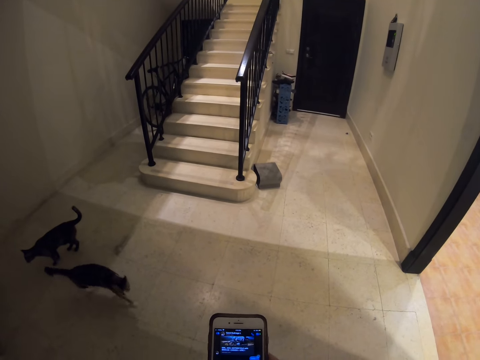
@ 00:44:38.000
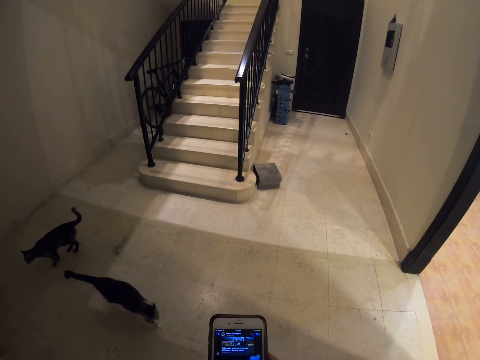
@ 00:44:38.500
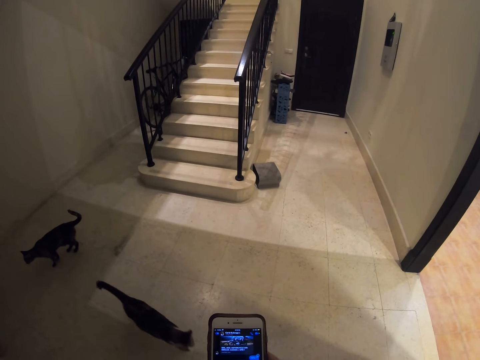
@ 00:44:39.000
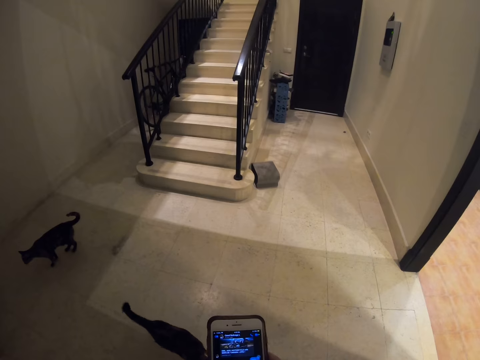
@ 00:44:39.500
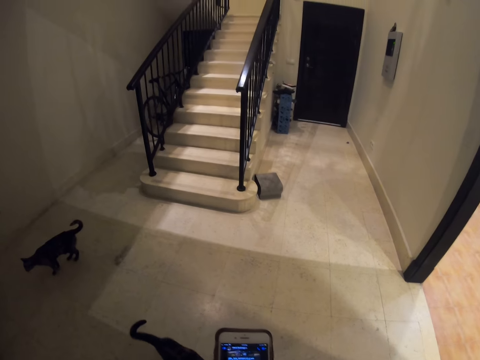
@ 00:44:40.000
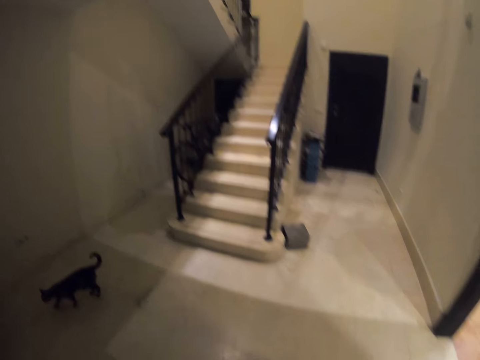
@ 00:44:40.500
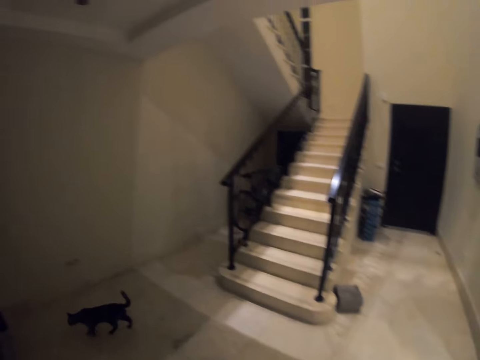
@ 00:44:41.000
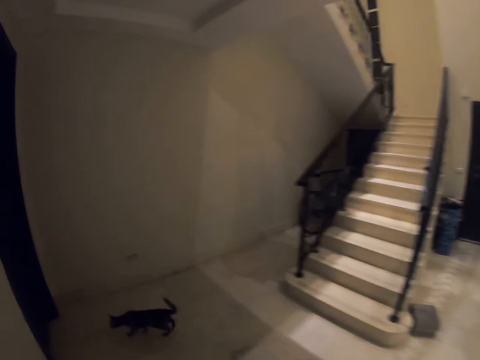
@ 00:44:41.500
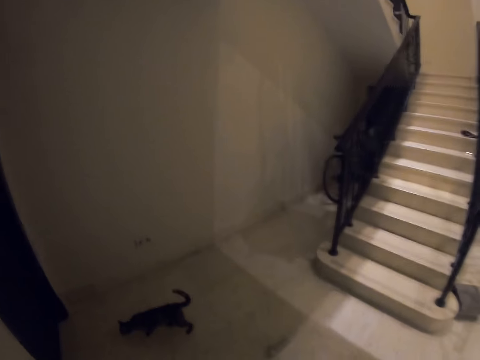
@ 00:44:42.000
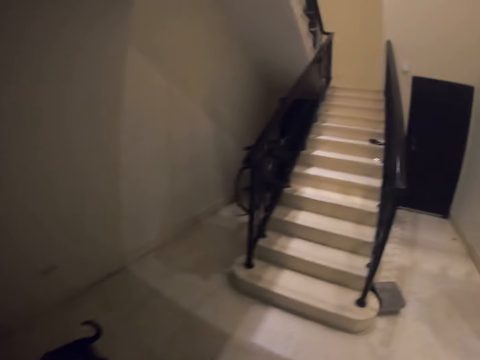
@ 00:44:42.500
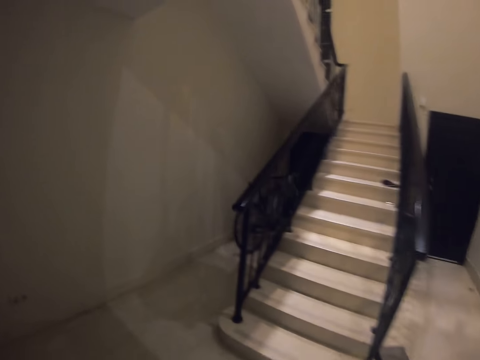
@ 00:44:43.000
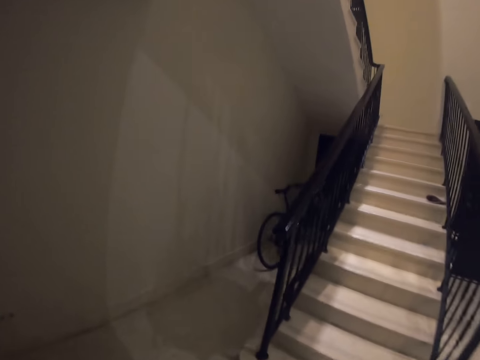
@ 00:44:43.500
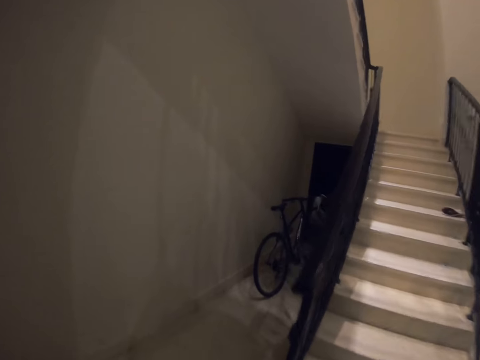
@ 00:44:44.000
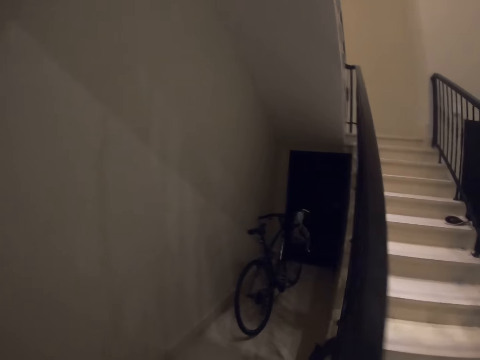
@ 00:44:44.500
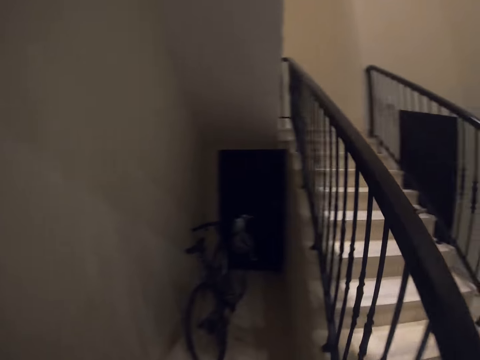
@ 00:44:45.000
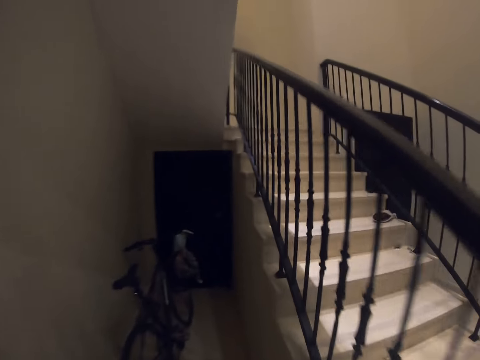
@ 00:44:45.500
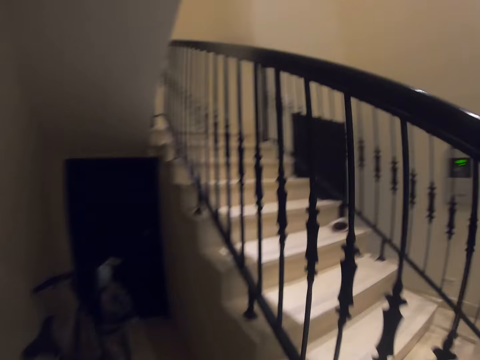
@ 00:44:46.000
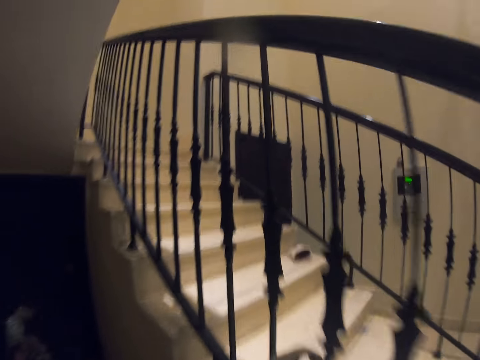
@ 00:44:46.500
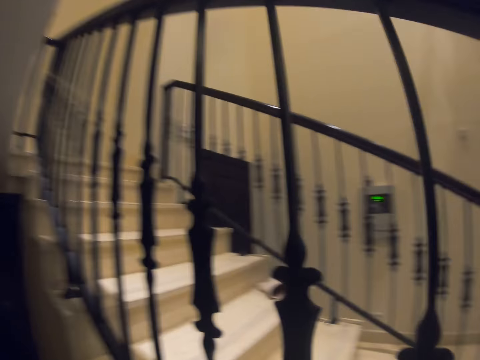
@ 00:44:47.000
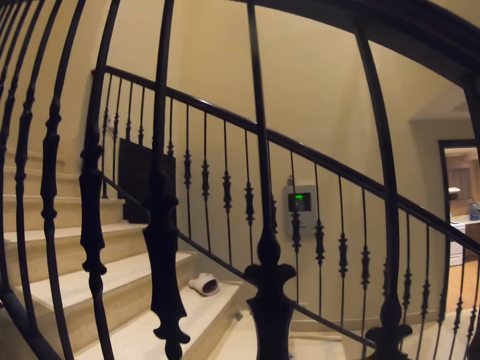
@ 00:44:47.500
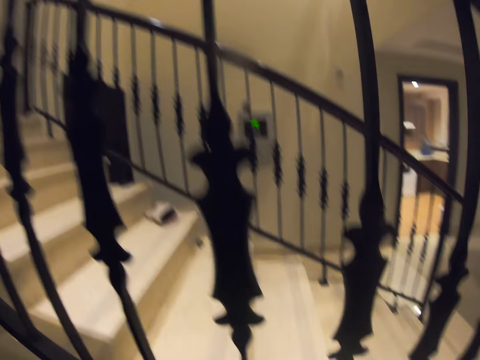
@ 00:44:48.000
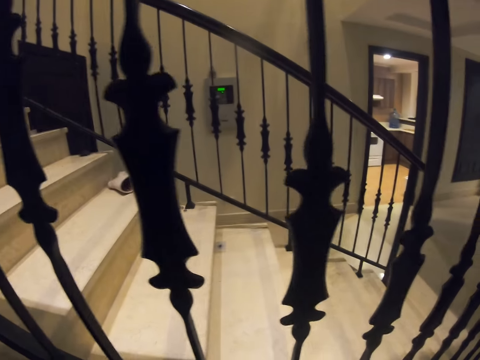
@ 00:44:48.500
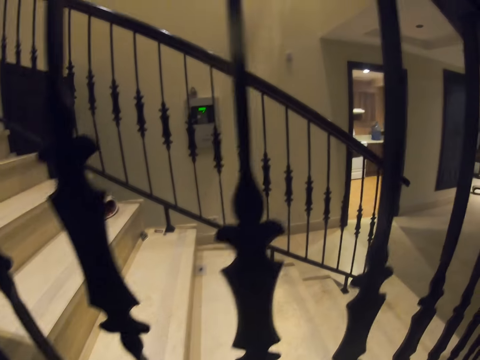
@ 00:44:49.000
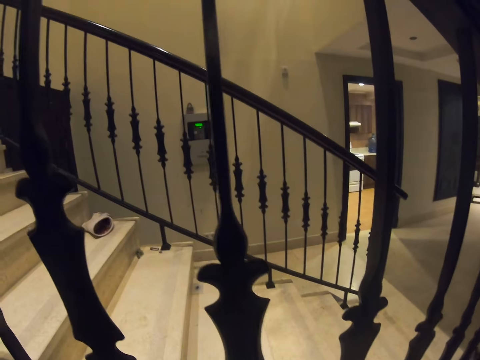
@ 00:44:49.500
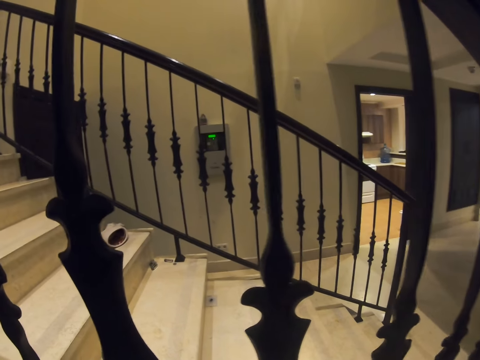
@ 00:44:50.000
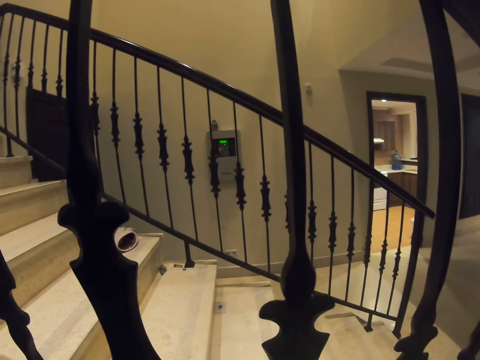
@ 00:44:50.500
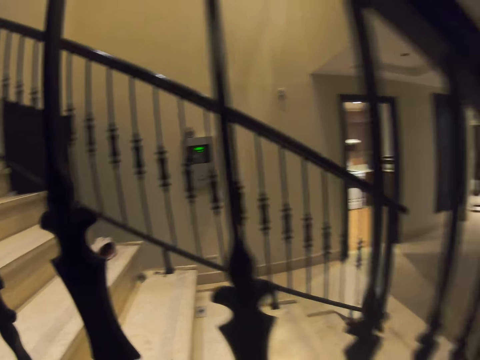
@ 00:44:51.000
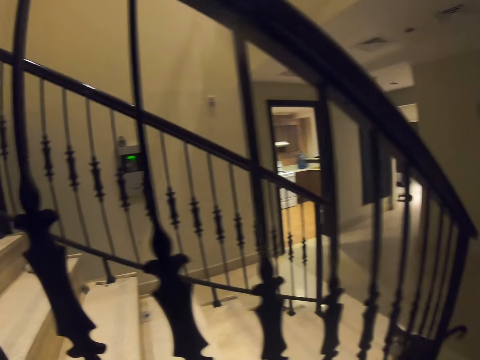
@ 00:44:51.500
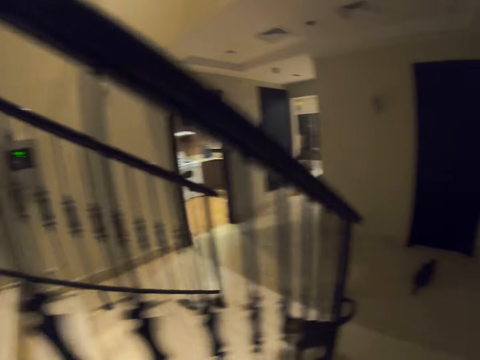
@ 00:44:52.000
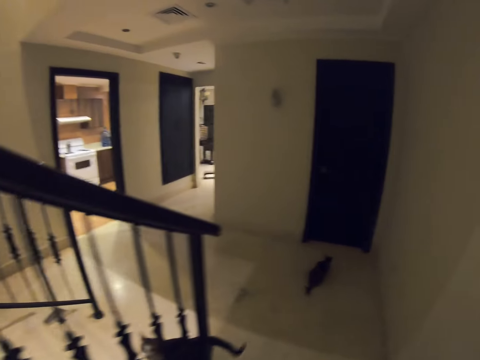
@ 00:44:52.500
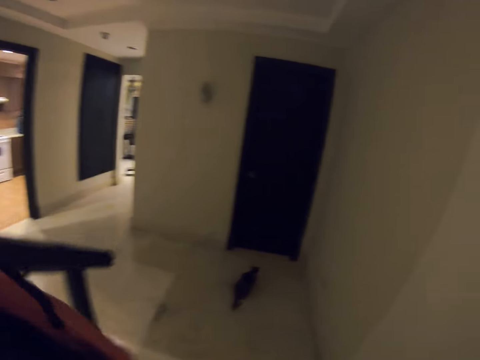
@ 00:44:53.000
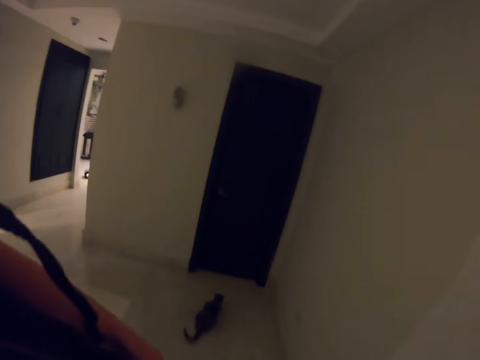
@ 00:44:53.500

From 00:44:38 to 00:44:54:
The camera wearer walks on the floor. They start moving. They stand on the floor. They walk on the floor.
